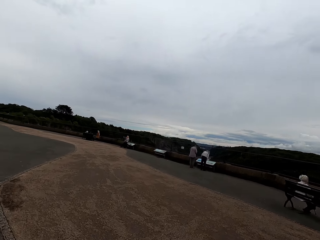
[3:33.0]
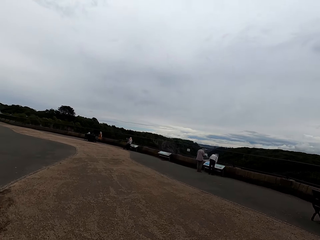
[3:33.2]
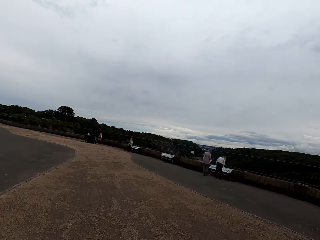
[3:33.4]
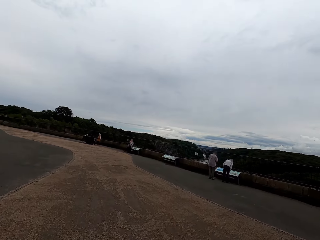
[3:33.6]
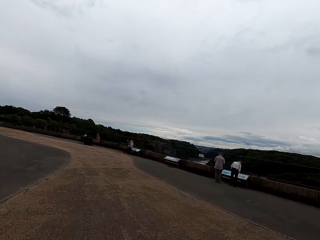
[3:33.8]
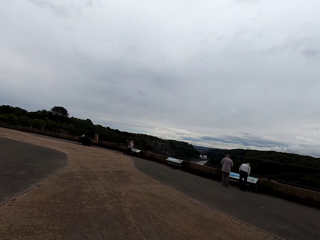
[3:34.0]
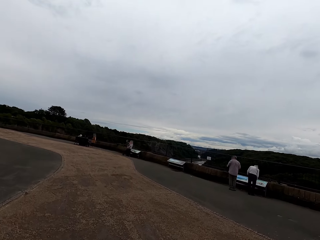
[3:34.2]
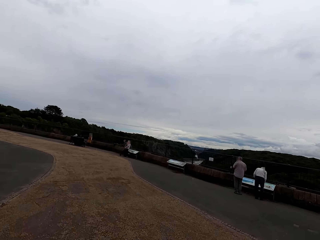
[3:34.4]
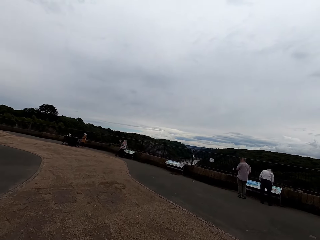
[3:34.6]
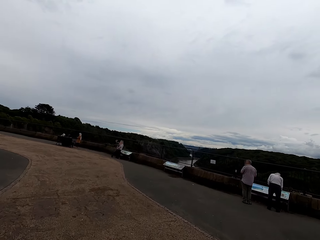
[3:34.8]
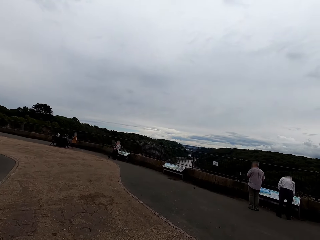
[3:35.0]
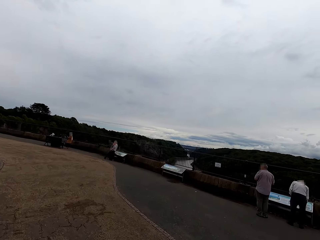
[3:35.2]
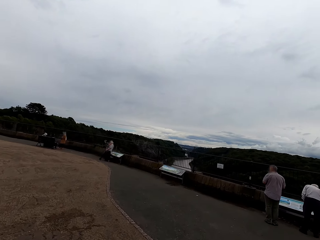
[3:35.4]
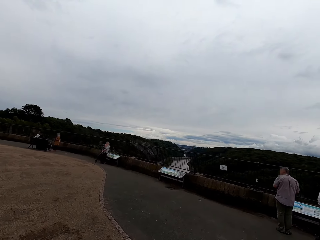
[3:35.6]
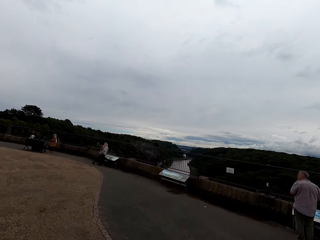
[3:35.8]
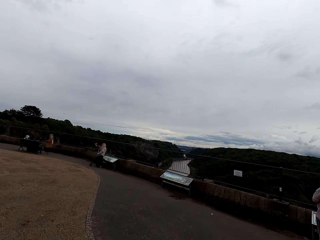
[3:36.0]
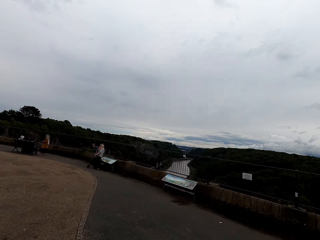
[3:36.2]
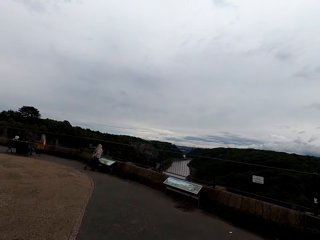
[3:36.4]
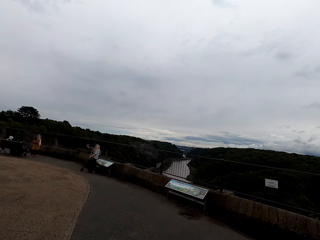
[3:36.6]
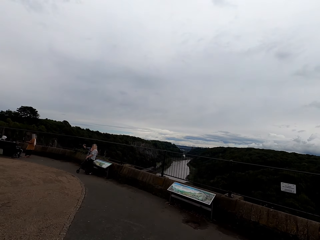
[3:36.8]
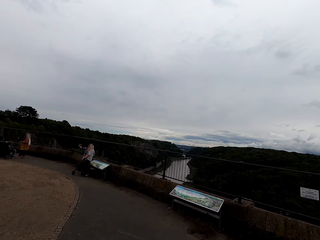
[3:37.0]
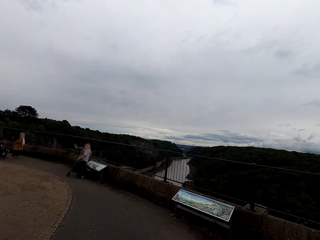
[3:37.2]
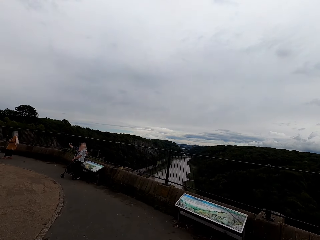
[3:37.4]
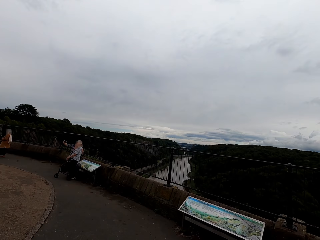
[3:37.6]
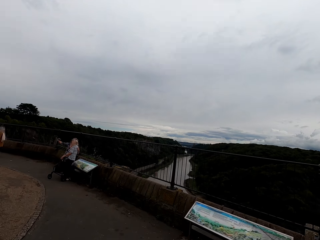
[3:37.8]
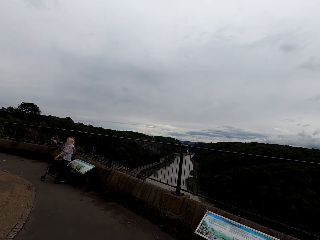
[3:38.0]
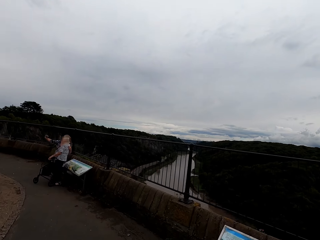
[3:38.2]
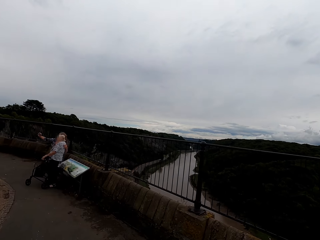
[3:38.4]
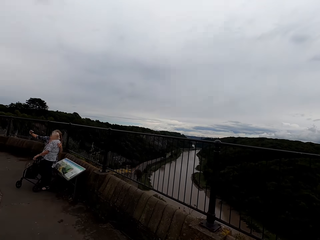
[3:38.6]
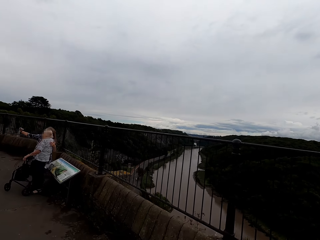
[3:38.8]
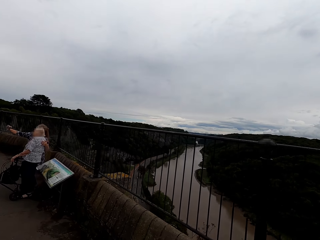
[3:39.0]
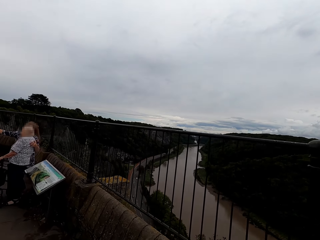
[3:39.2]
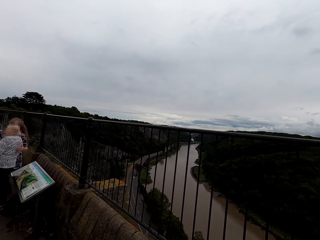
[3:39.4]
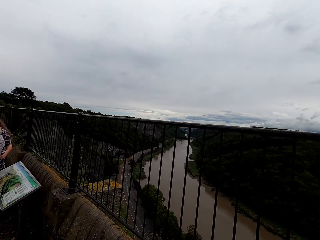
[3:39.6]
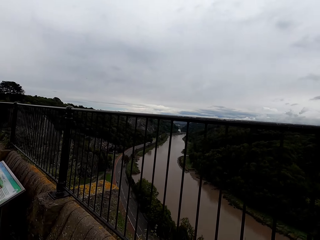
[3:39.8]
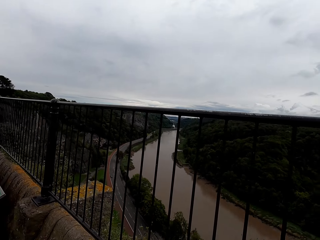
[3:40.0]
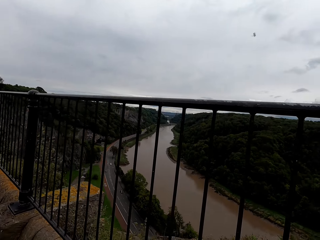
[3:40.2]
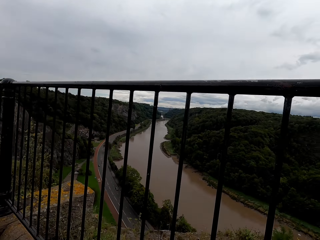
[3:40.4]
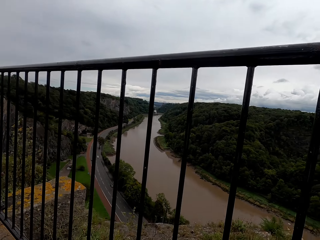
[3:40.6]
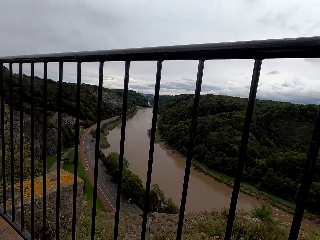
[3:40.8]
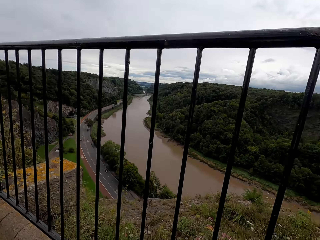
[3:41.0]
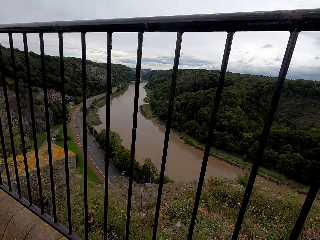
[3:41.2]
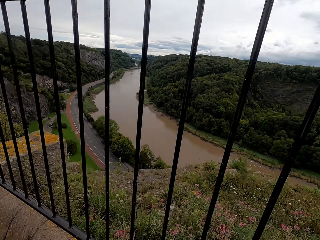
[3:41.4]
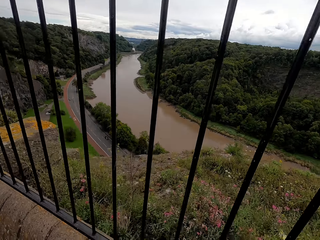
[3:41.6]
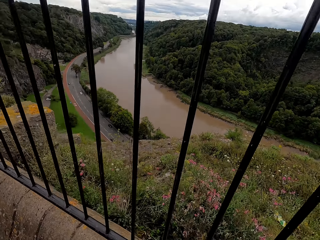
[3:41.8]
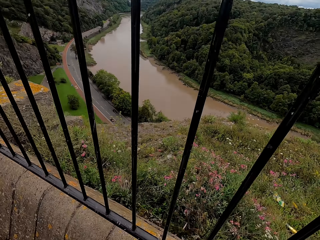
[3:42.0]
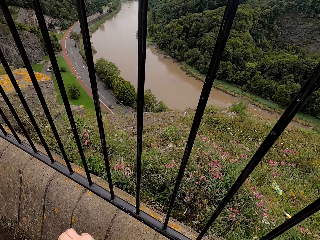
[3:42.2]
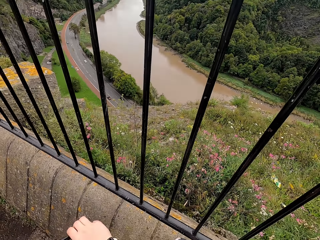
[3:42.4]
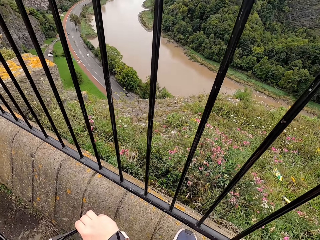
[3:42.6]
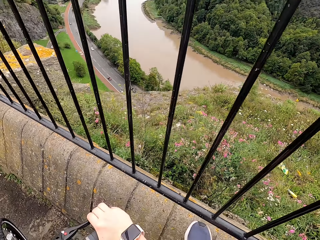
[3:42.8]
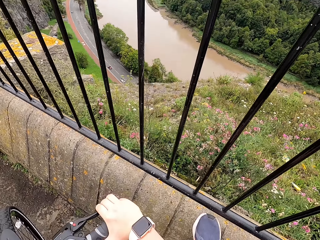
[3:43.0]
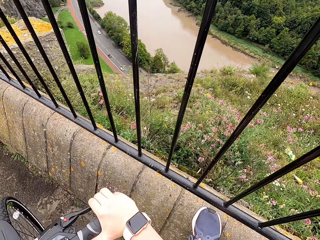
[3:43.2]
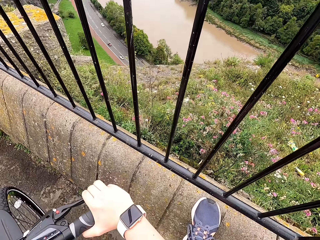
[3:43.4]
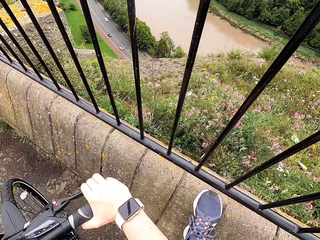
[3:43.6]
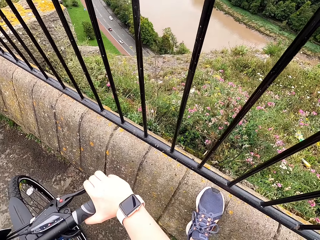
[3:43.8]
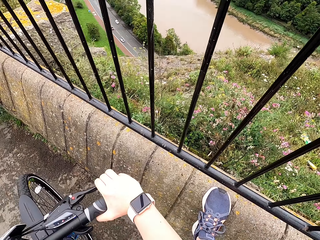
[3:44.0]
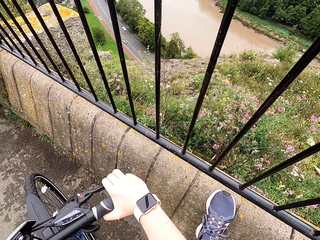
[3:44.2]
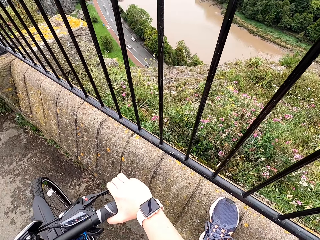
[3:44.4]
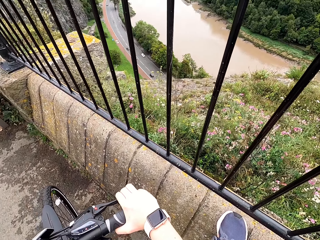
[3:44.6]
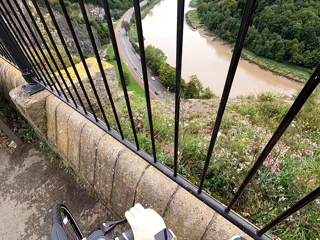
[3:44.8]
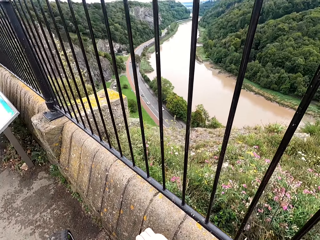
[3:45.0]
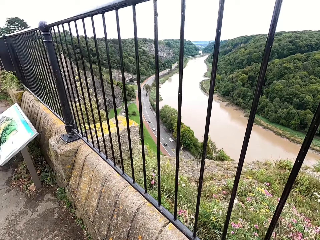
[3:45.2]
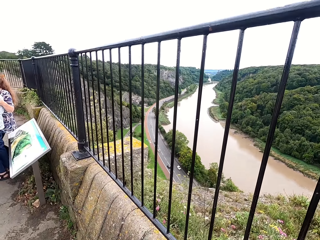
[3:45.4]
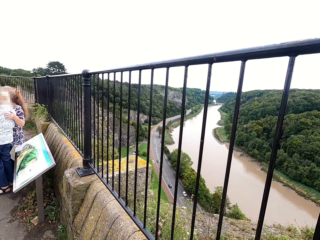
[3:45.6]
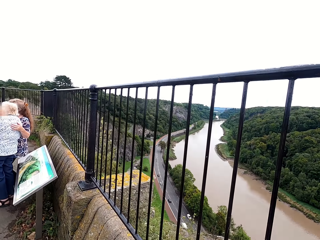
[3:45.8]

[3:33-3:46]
The camera wearer stops the bicycle. They look around over the bridge and look down the road.

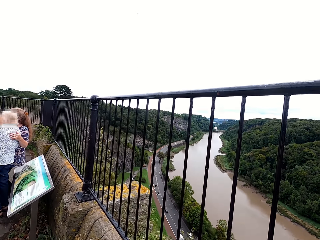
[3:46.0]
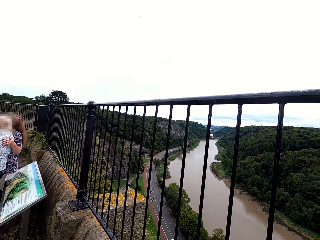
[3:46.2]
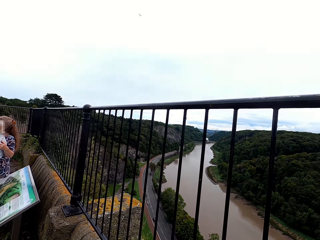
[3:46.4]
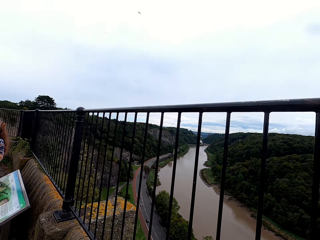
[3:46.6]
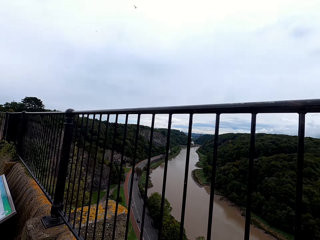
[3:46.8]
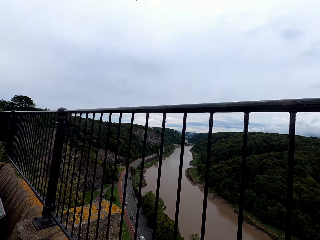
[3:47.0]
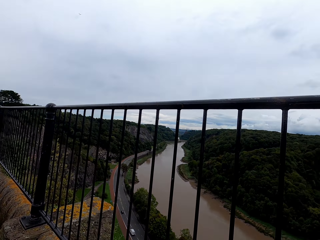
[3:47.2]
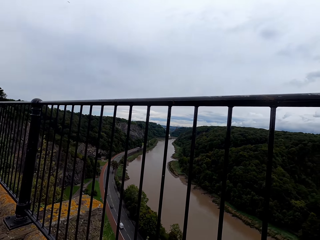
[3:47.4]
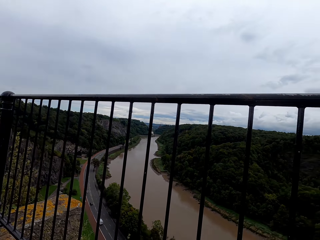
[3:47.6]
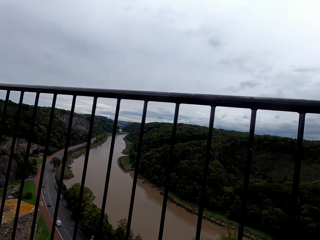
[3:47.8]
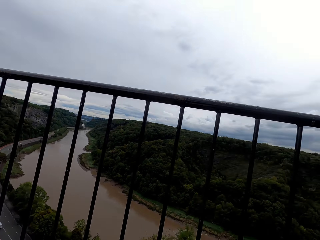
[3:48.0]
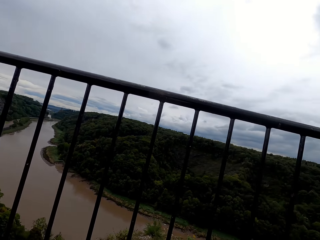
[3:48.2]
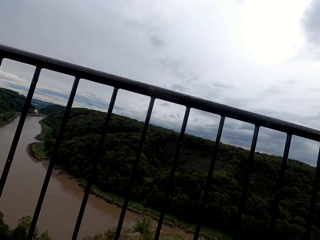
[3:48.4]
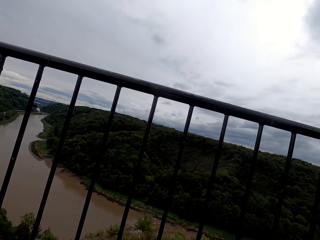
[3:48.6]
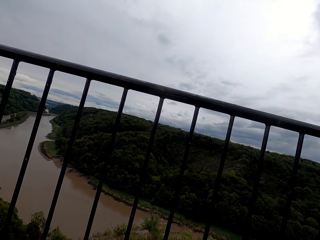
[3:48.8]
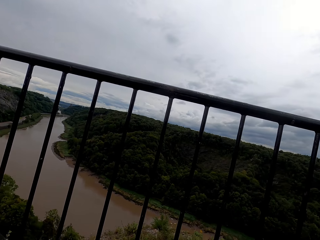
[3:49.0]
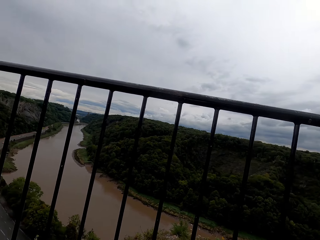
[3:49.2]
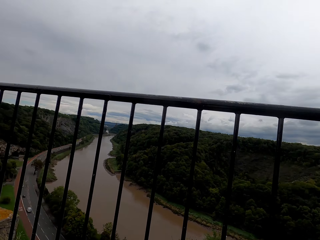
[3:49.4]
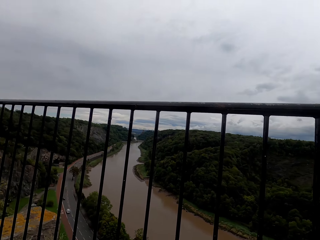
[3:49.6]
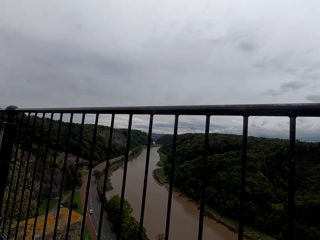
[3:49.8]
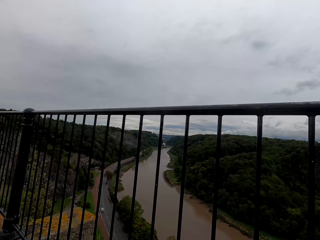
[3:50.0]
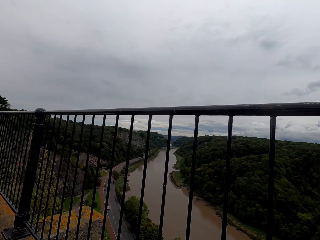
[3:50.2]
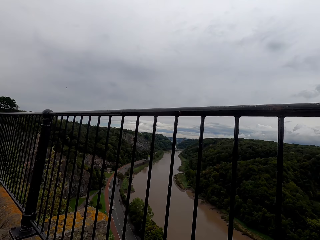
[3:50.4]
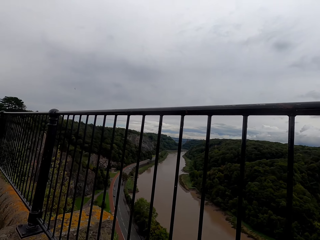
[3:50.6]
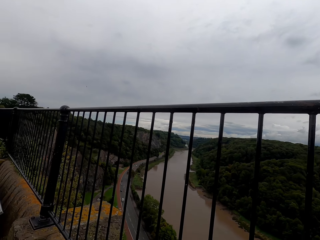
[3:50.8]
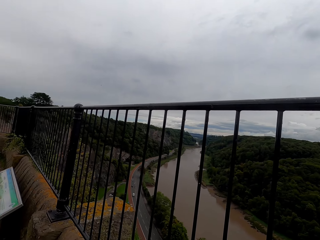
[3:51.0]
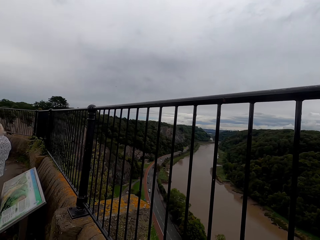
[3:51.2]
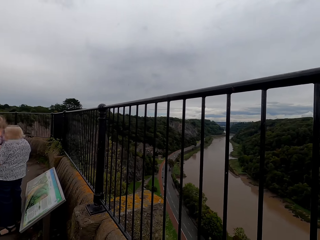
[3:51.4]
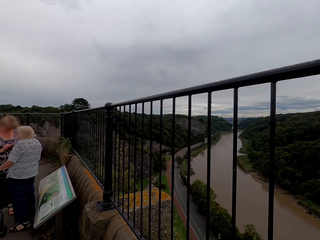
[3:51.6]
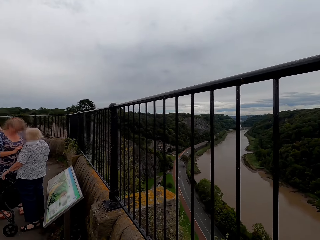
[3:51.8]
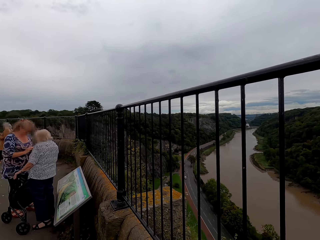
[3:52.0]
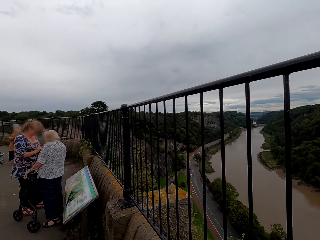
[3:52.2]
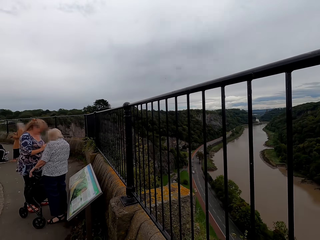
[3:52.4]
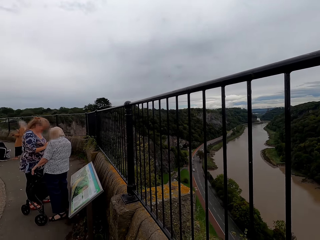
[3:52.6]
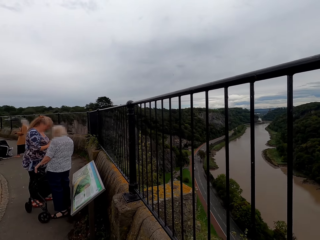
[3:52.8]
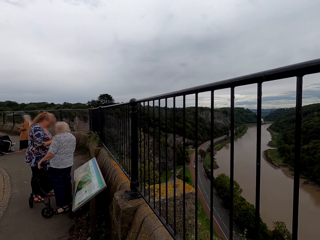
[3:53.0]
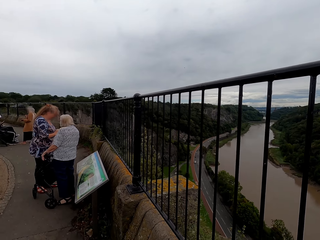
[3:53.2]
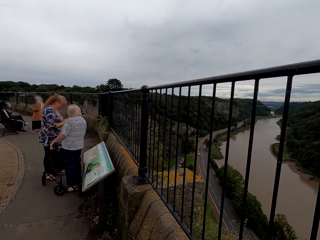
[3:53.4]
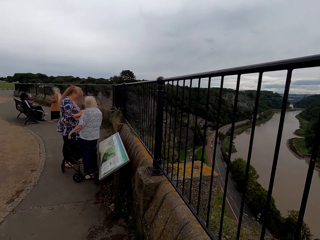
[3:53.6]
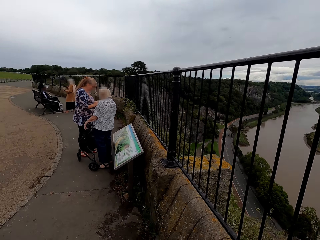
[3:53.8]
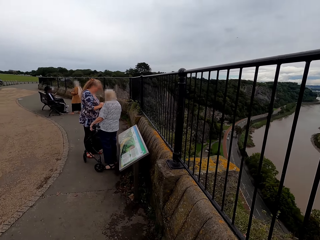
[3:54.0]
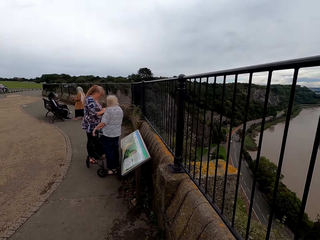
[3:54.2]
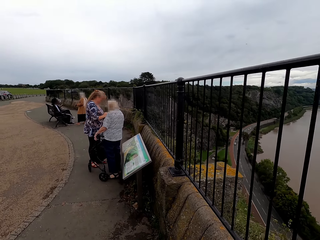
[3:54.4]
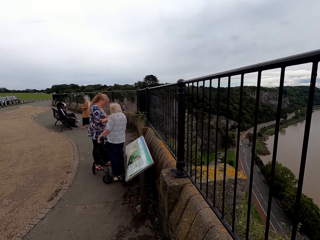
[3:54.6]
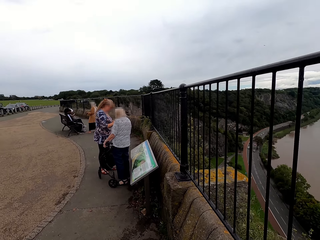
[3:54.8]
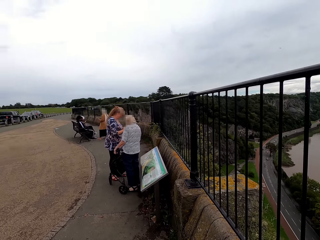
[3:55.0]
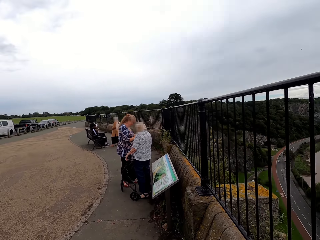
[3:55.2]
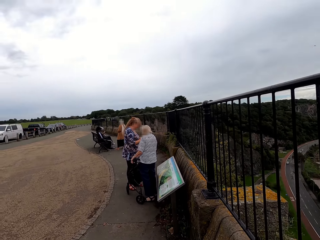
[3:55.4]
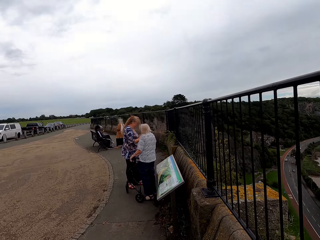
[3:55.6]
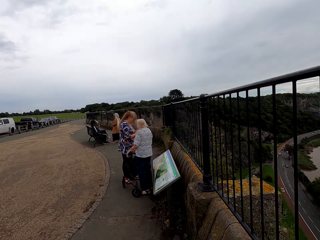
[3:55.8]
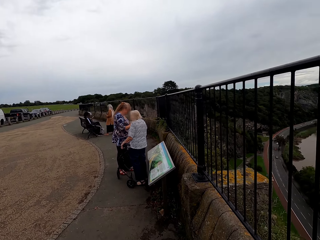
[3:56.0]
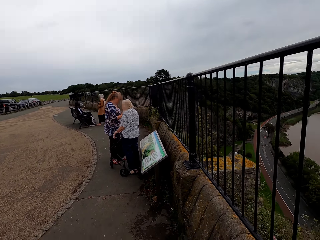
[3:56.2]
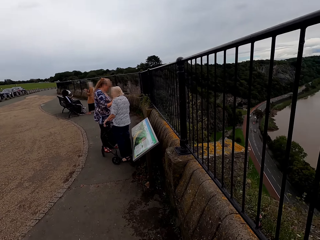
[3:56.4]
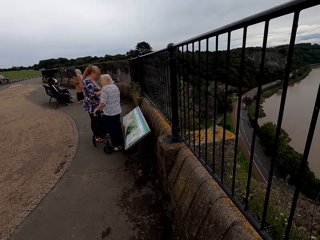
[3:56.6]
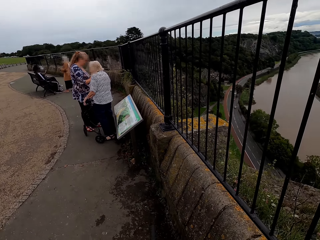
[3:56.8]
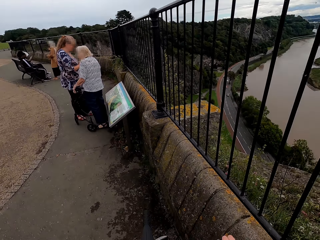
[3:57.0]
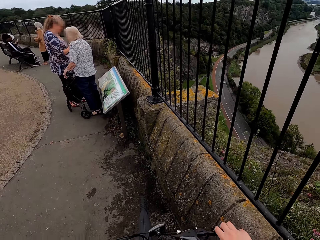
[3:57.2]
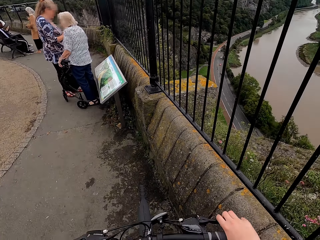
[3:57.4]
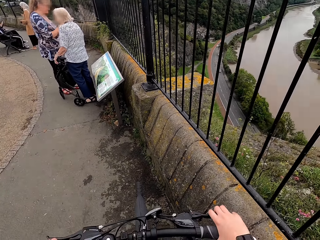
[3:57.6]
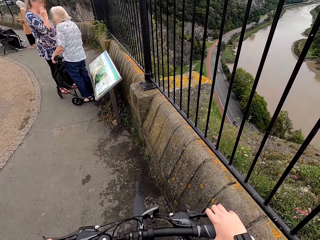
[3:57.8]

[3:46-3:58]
The camera wearer looks around.
